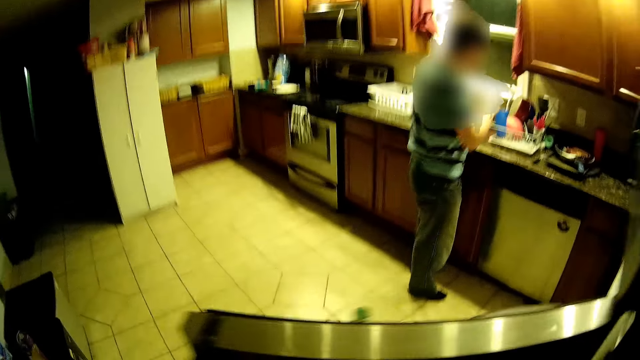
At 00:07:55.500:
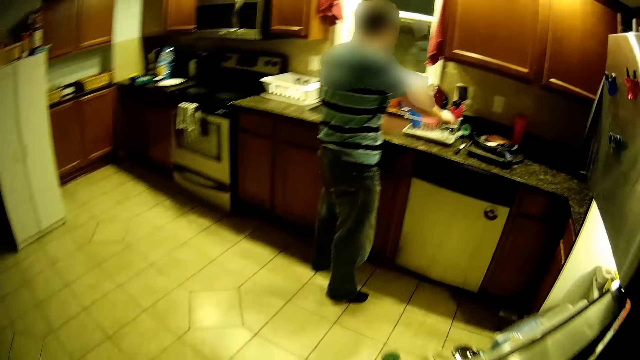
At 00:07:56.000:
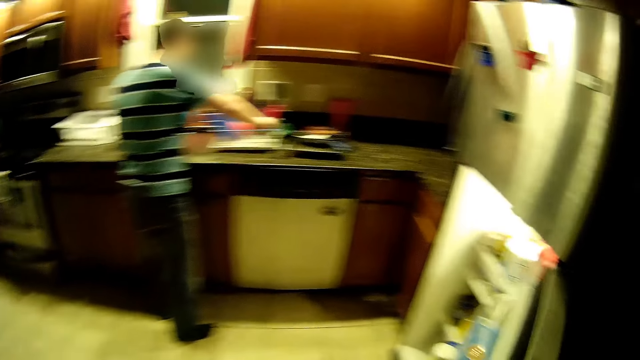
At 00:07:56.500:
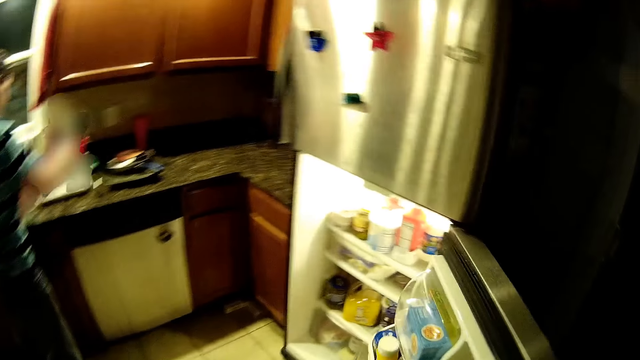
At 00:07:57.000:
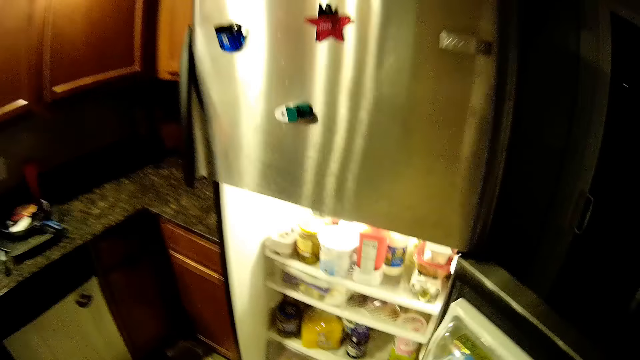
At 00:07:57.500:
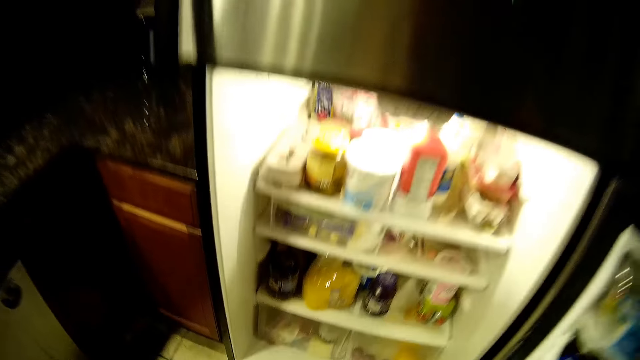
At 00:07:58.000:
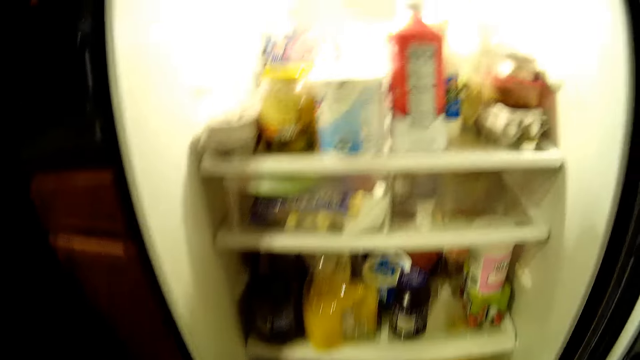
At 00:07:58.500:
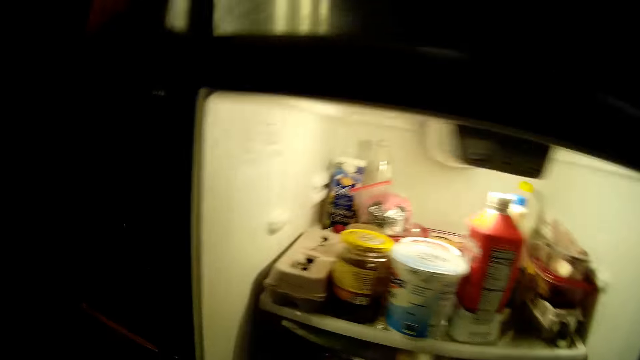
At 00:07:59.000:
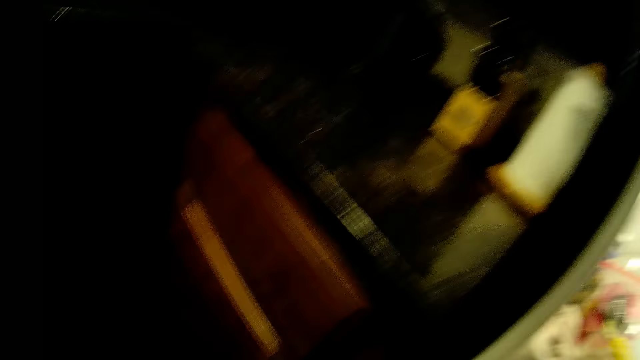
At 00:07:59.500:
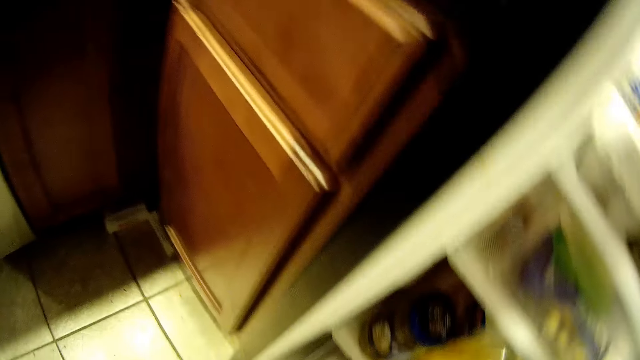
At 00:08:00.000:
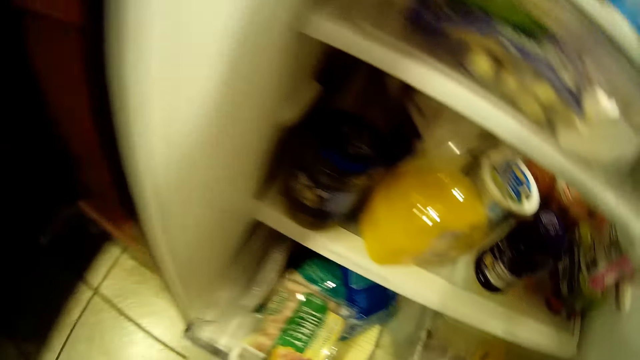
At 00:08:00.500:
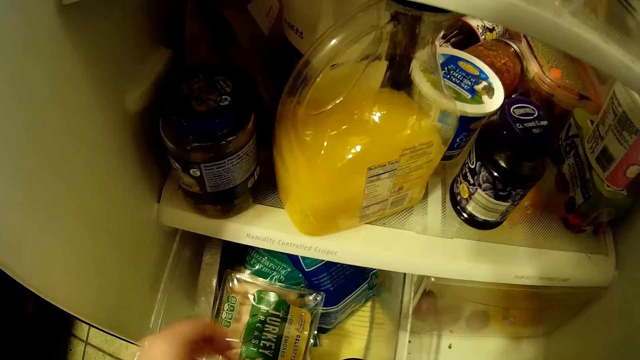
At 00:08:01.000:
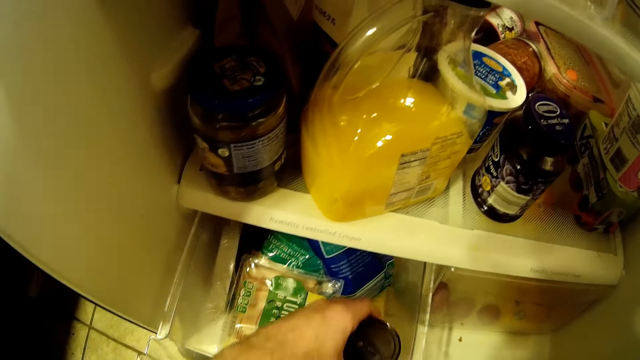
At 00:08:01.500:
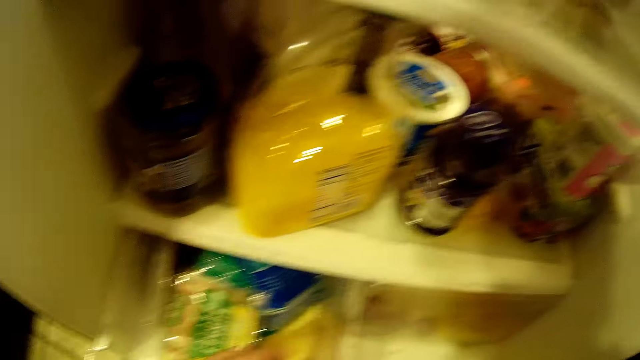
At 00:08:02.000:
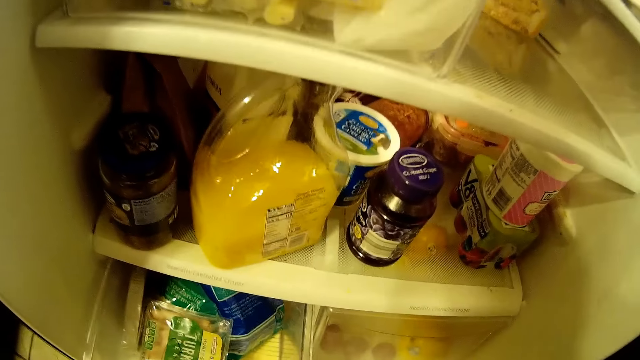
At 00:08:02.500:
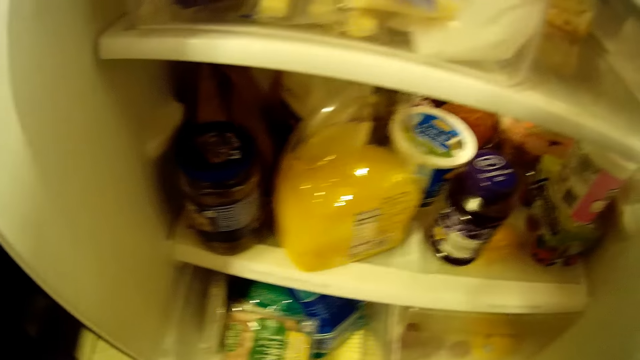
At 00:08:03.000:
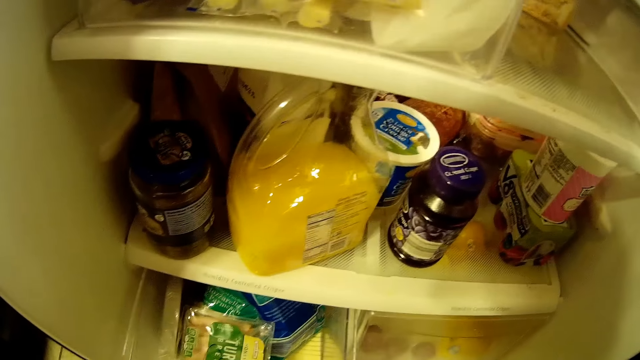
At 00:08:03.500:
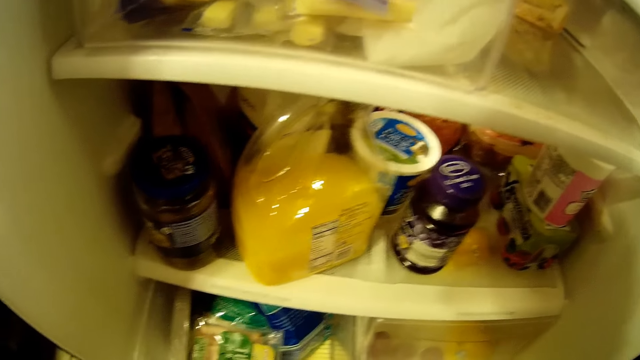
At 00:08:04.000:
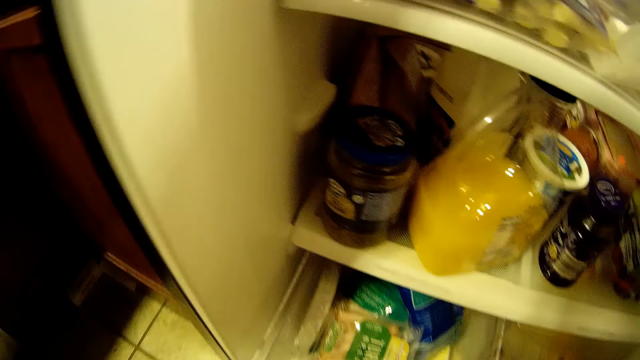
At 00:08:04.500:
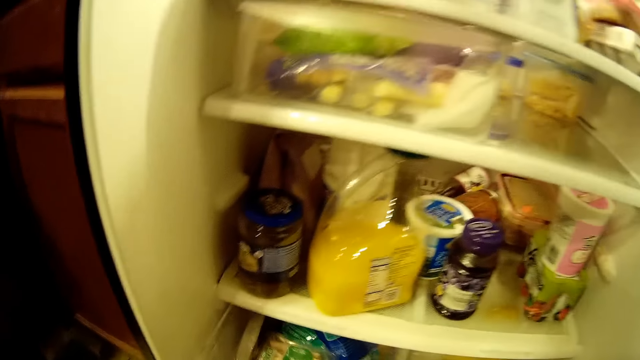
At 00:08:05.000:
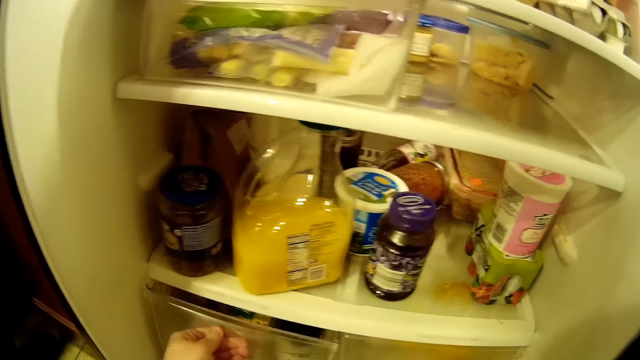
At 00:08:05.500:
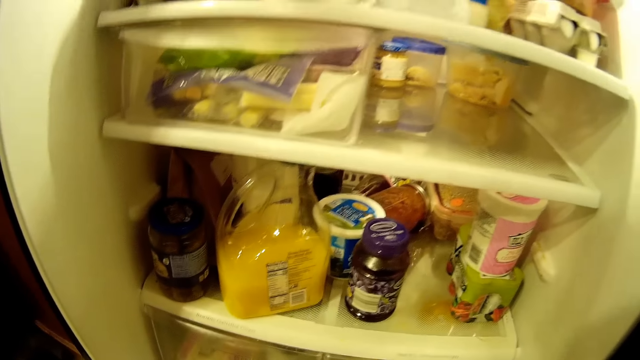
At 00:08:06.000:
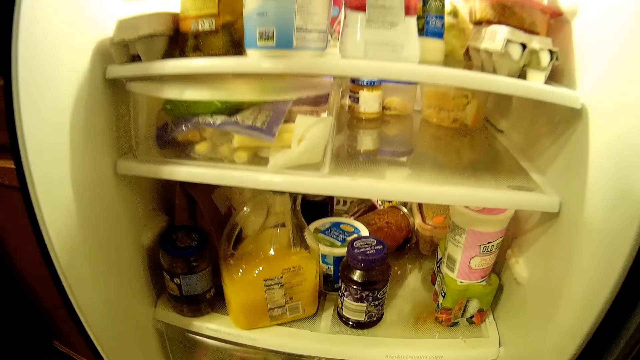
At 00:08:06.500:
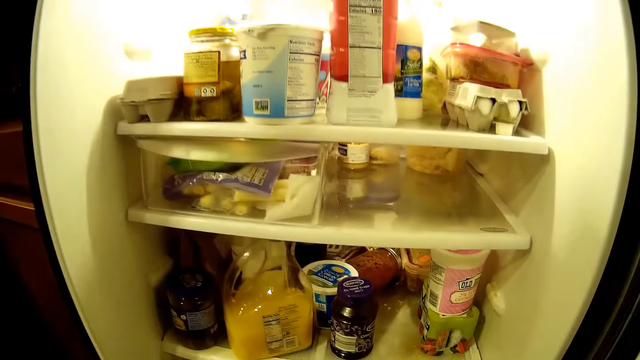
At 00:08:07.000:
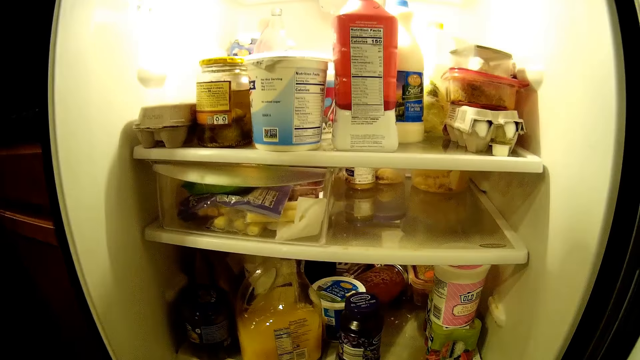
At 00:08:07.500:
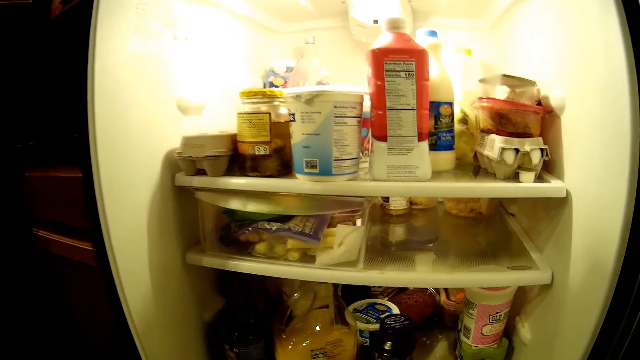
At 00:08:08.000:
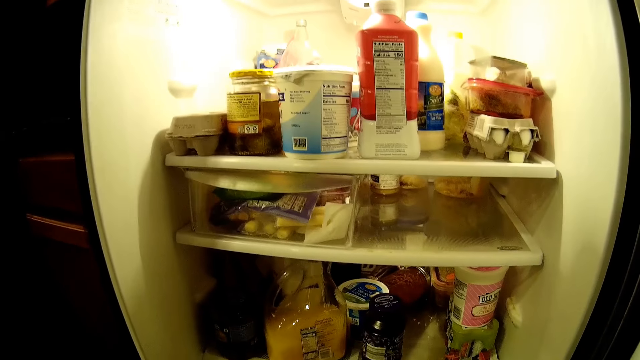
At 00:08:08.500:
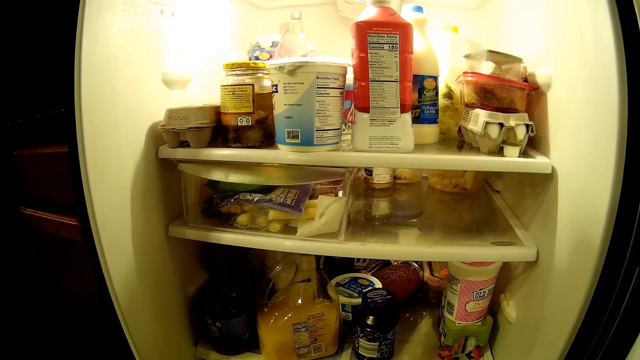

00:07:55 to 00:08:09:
A man does something in the sink. The camera wearer stares in the fridge. They put a cup in the fridge. They push a crisper in the fridge.

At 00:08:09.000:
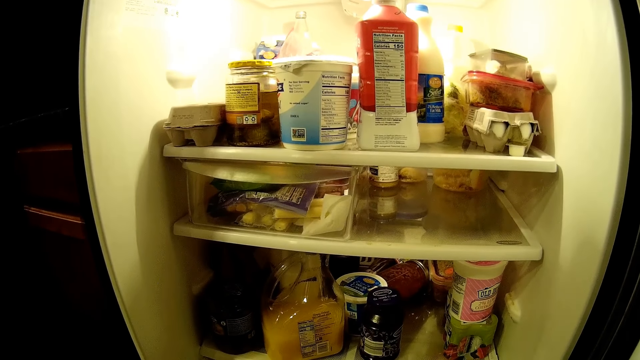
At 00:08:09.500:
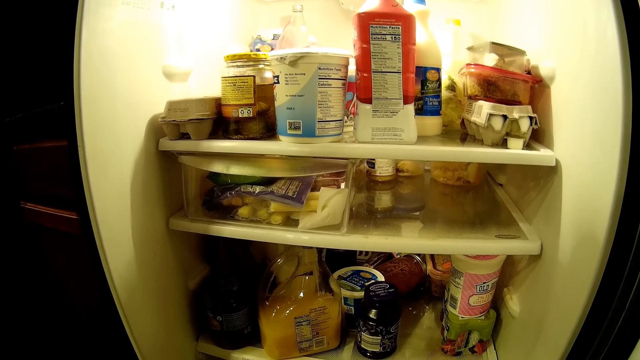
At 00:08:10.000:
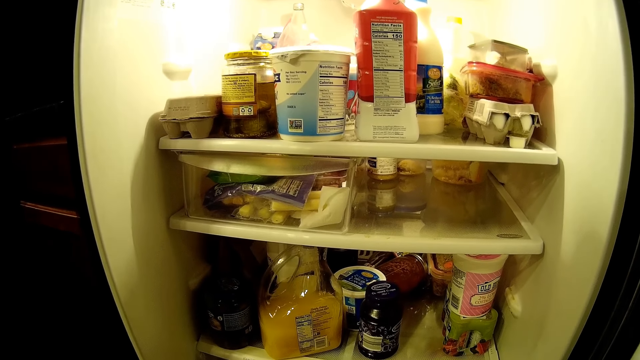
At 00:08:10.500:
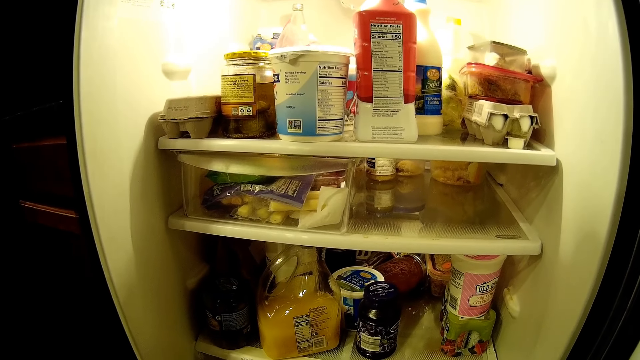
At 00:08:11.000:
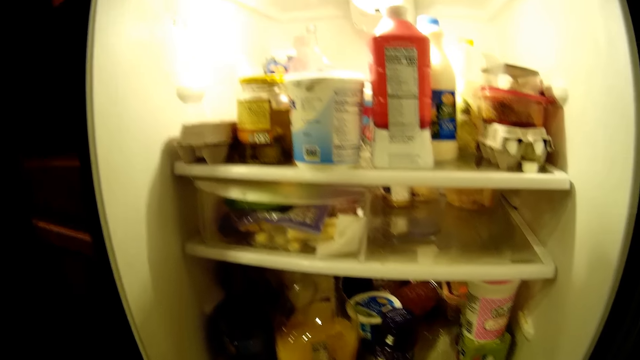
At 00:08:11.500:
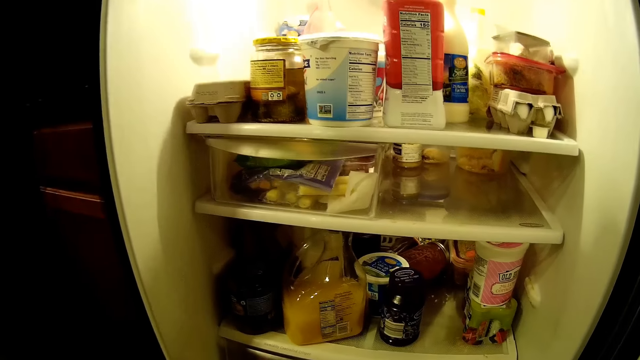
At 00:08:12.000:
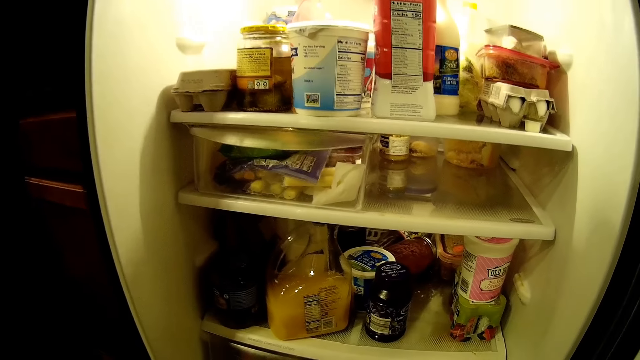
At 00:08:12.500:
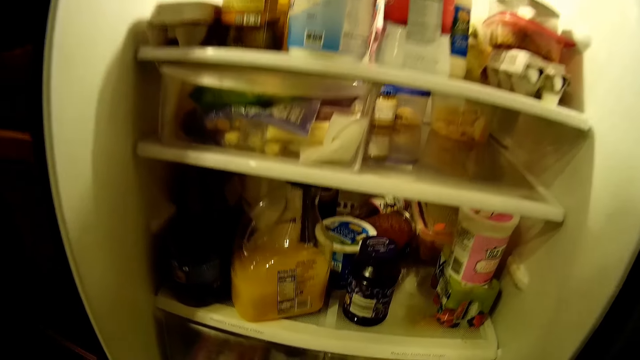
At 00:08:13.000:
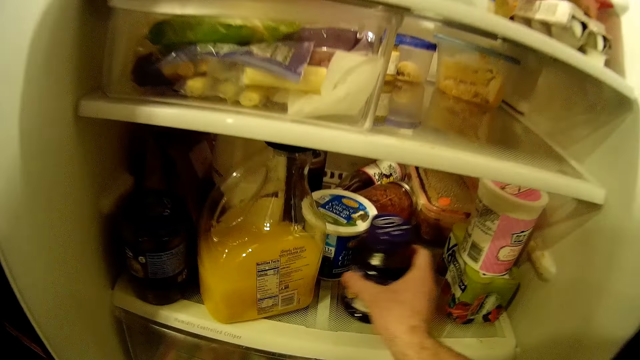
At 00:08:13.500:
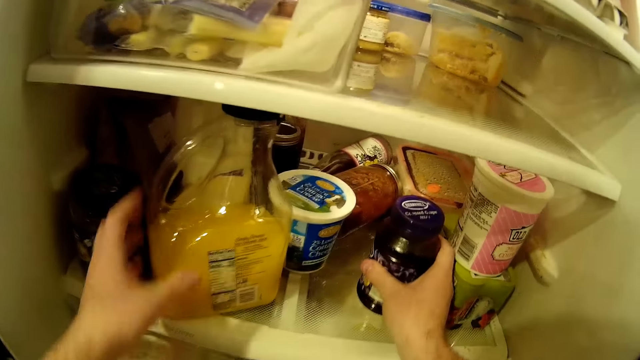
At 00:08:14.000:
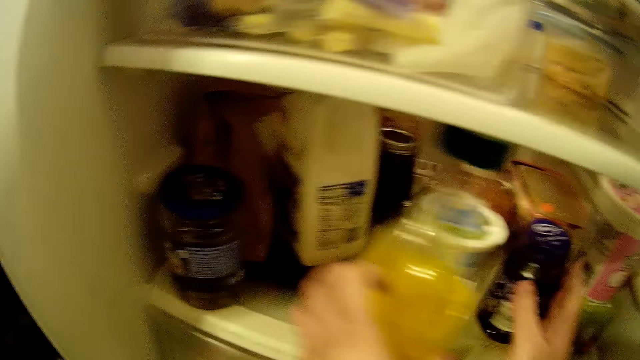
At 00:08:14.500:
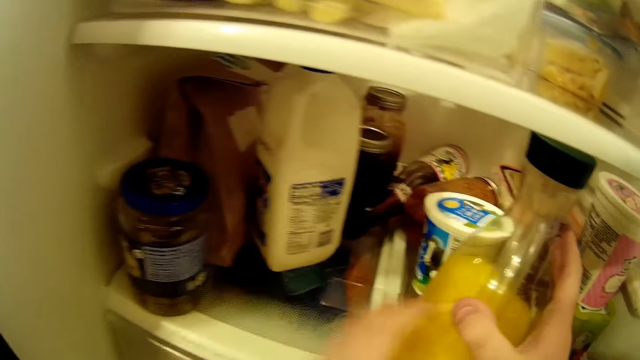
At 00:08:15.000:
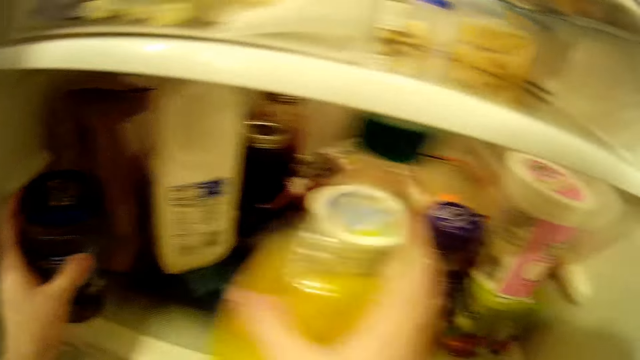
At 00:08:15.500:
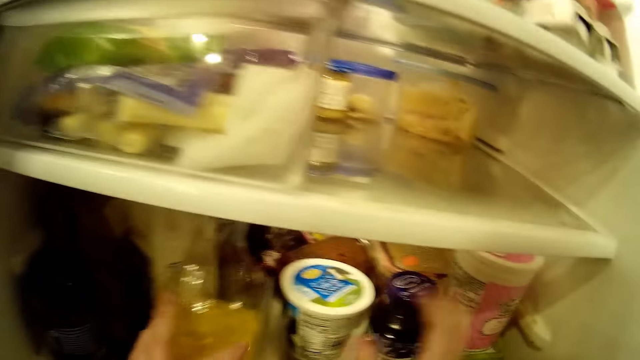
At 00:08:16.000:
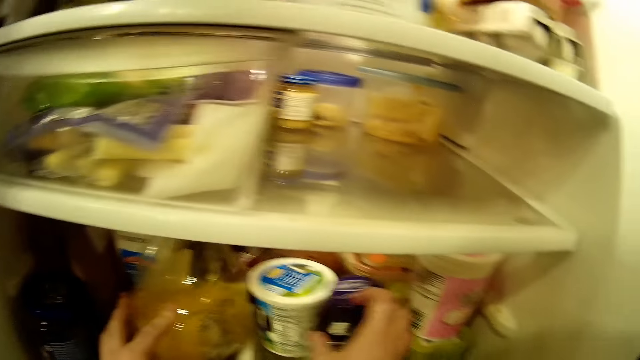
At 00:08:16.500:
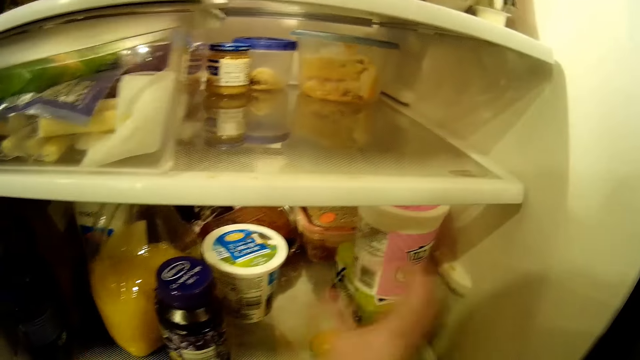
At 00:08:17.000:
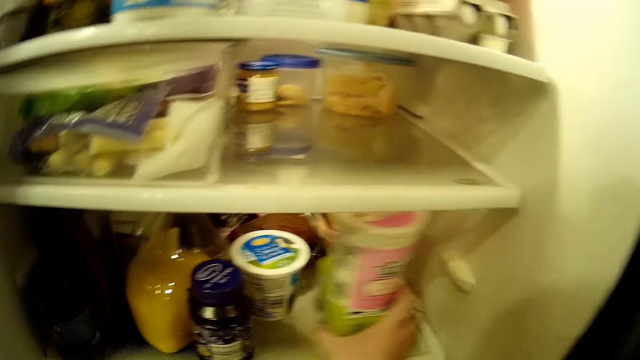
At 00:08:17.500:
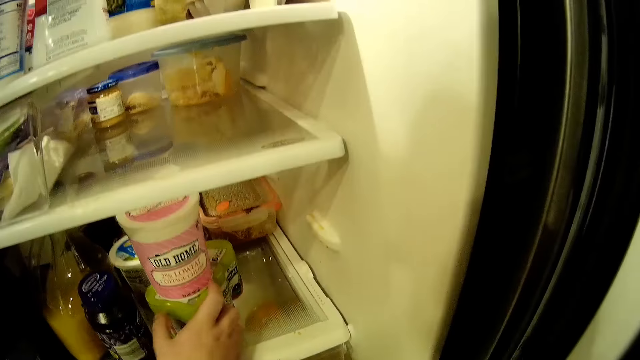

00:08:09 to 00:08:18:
The camera wearer moves a container in the fridge. They push a bottle of juice. They push it again. They move the container in the fridge.
